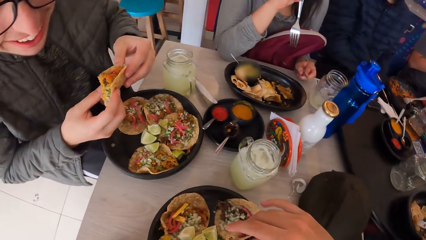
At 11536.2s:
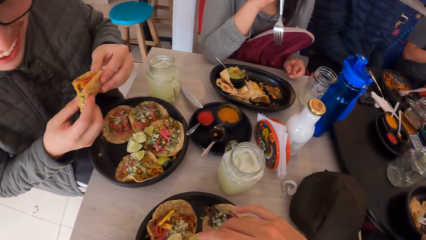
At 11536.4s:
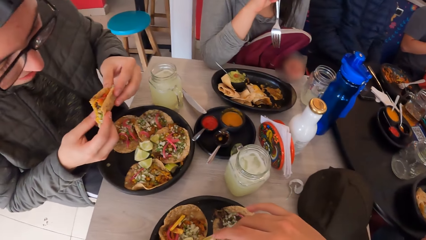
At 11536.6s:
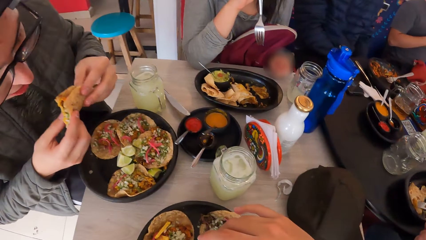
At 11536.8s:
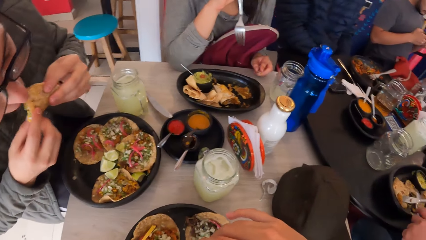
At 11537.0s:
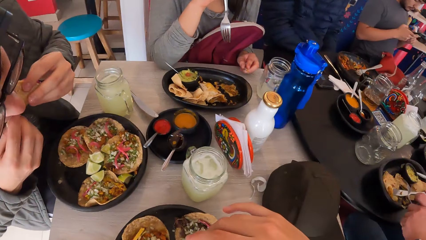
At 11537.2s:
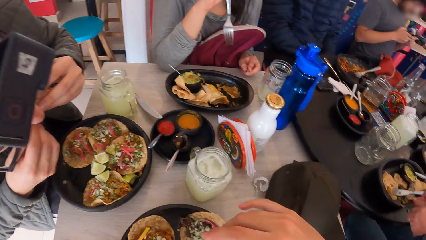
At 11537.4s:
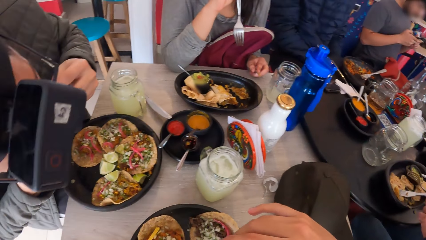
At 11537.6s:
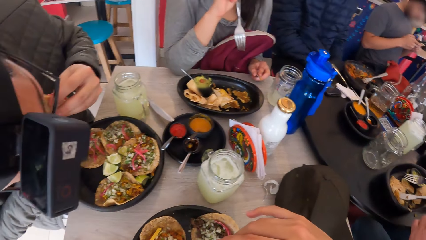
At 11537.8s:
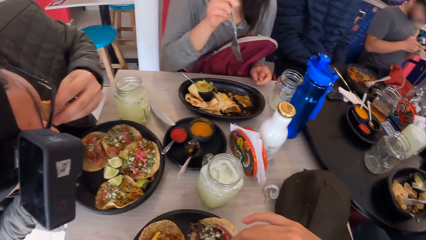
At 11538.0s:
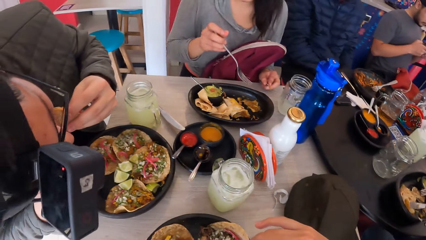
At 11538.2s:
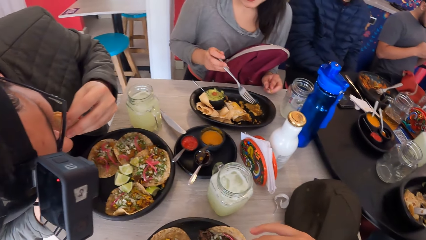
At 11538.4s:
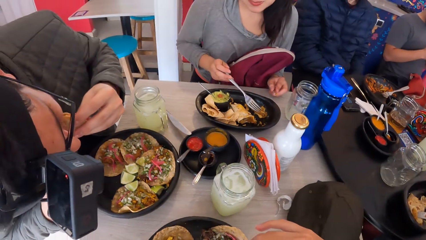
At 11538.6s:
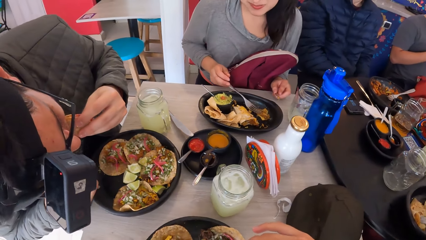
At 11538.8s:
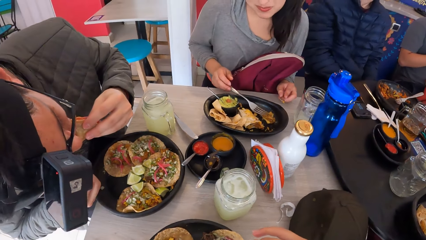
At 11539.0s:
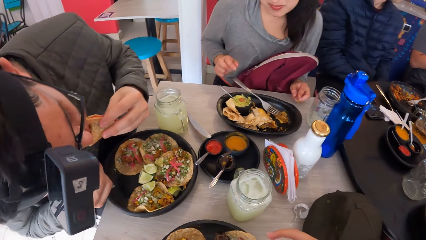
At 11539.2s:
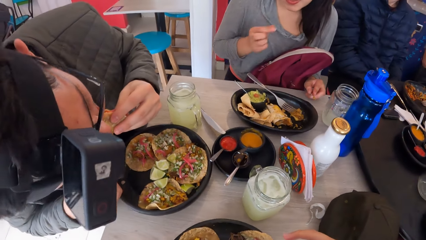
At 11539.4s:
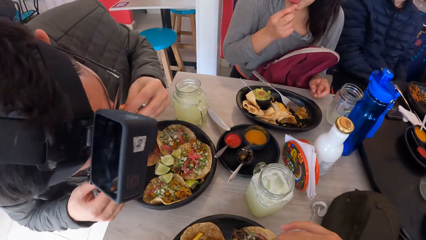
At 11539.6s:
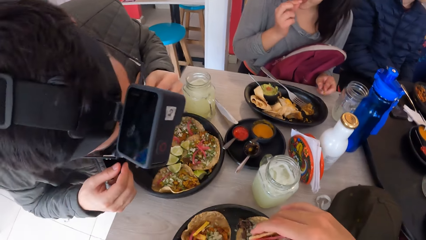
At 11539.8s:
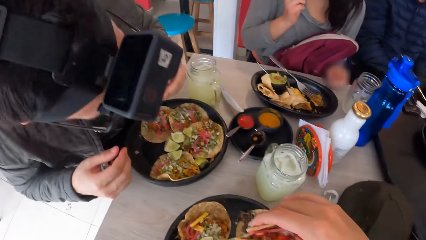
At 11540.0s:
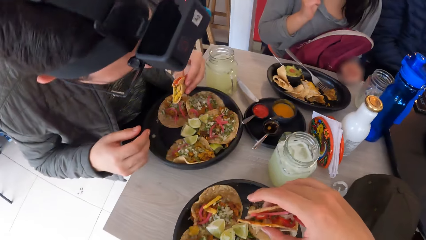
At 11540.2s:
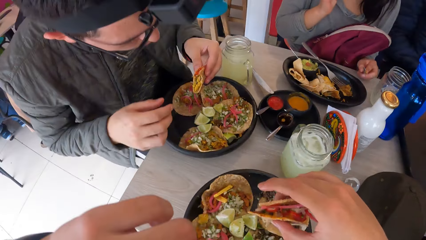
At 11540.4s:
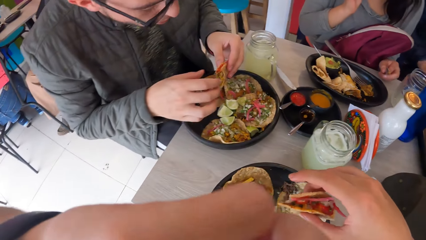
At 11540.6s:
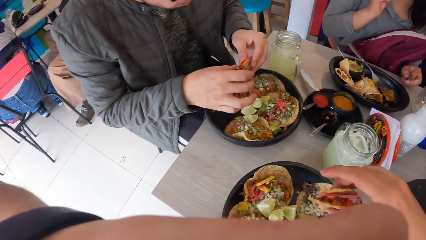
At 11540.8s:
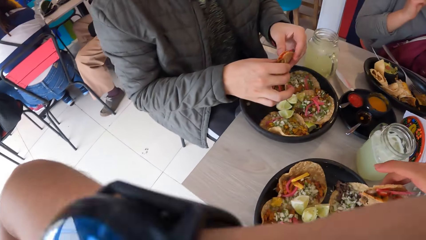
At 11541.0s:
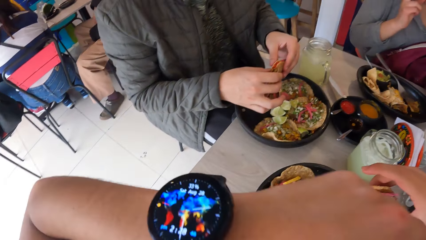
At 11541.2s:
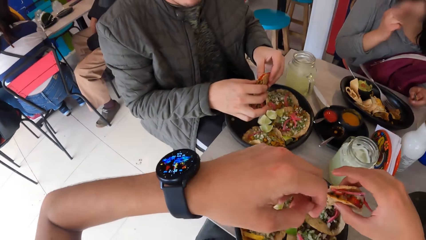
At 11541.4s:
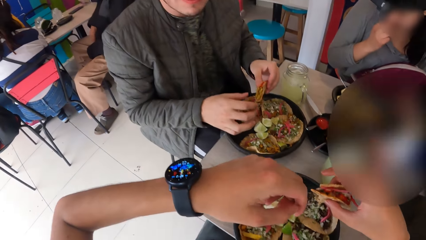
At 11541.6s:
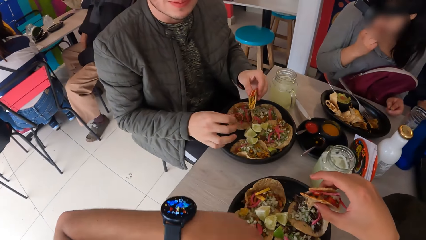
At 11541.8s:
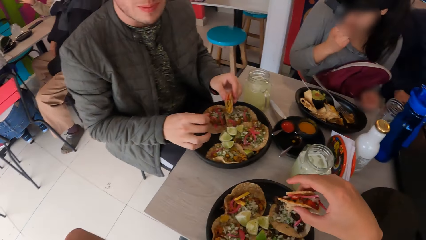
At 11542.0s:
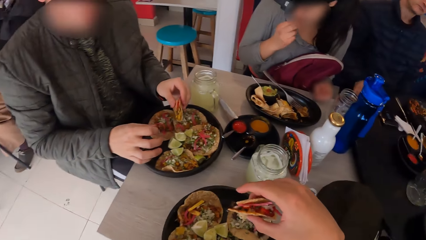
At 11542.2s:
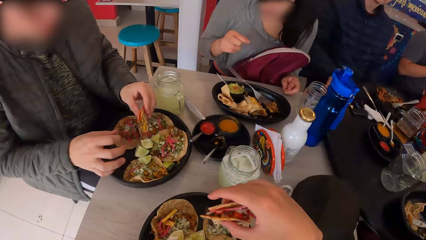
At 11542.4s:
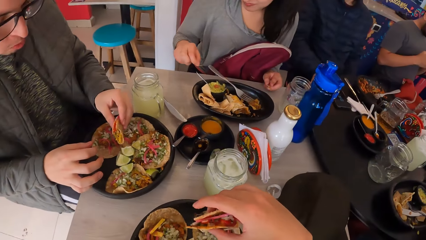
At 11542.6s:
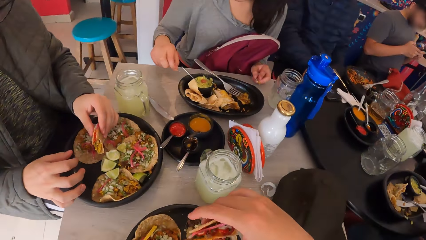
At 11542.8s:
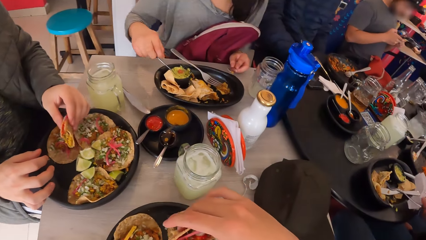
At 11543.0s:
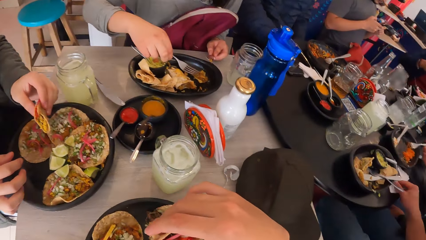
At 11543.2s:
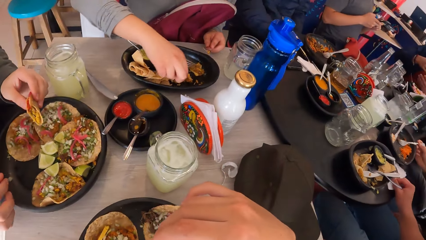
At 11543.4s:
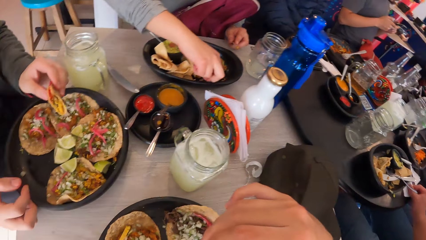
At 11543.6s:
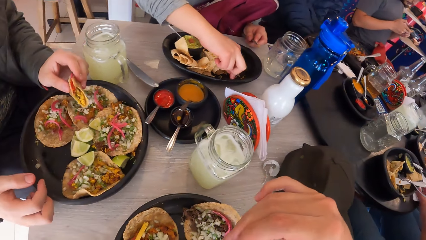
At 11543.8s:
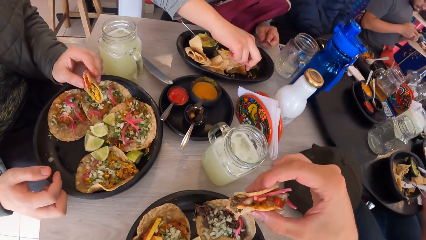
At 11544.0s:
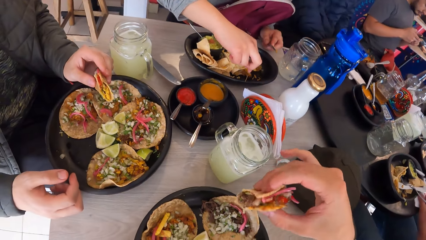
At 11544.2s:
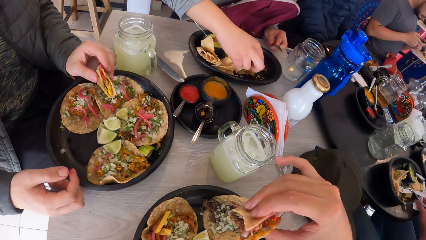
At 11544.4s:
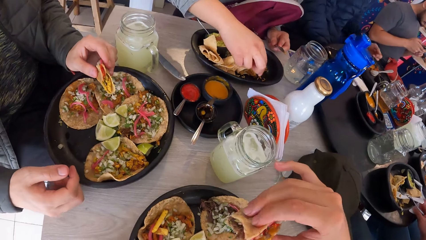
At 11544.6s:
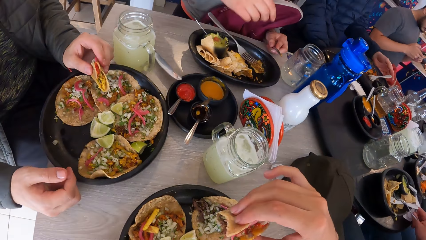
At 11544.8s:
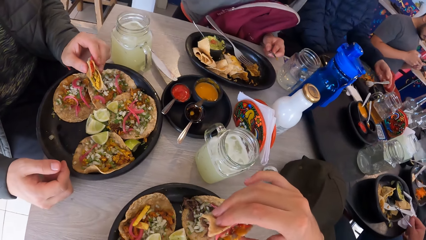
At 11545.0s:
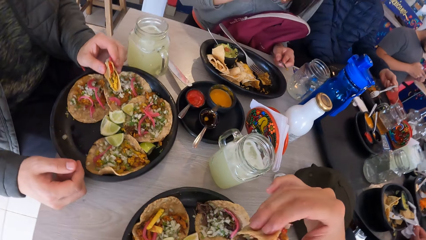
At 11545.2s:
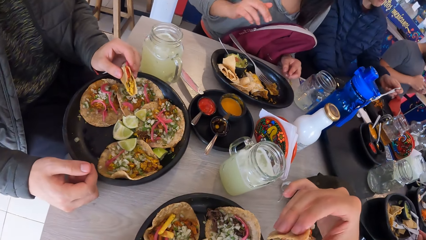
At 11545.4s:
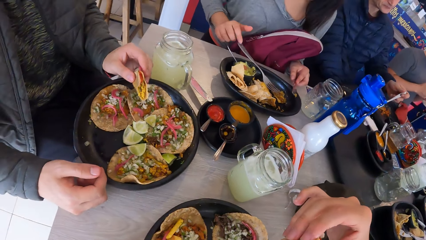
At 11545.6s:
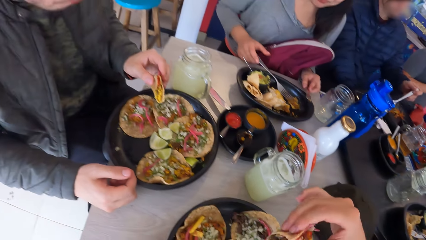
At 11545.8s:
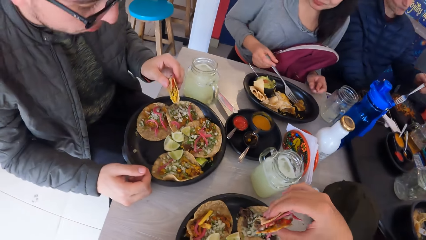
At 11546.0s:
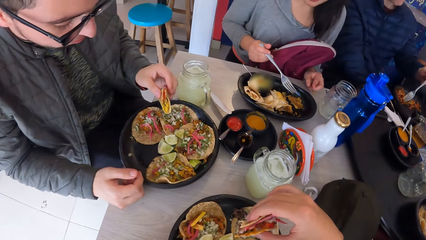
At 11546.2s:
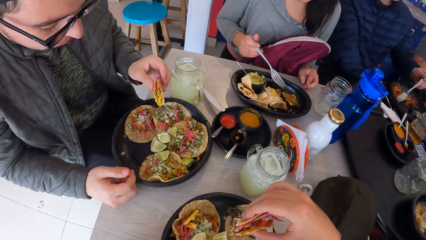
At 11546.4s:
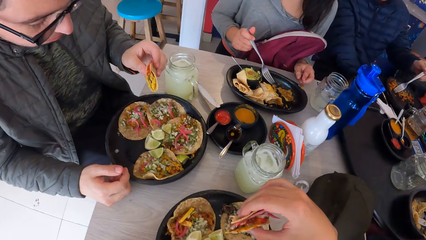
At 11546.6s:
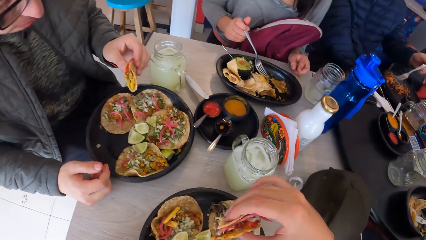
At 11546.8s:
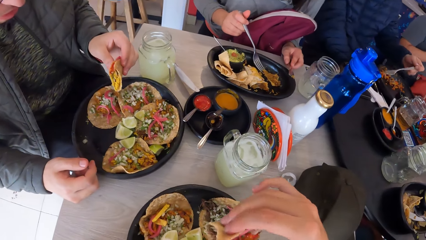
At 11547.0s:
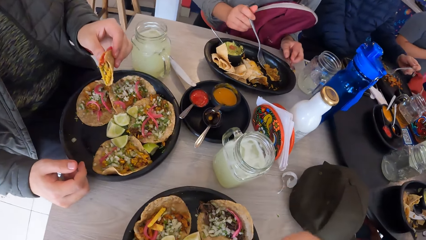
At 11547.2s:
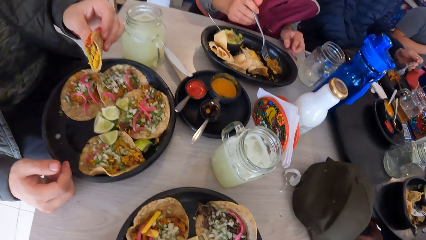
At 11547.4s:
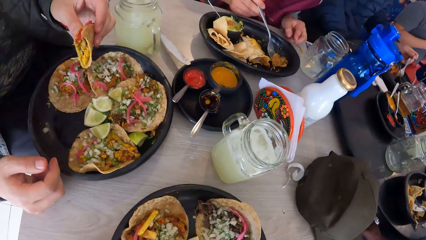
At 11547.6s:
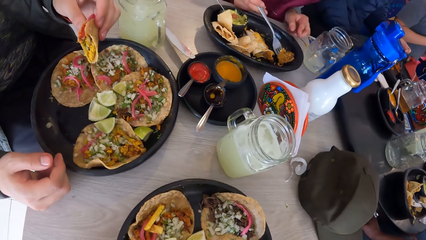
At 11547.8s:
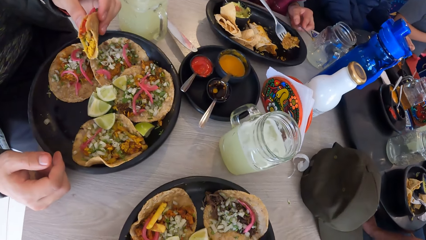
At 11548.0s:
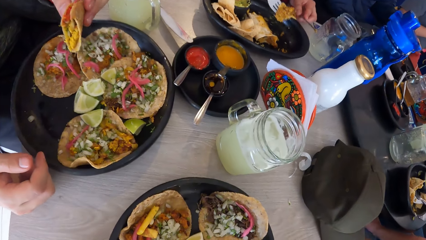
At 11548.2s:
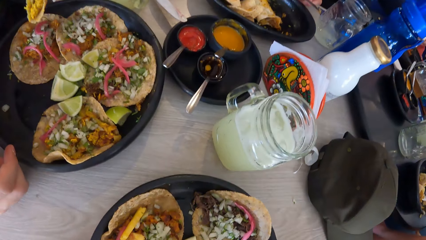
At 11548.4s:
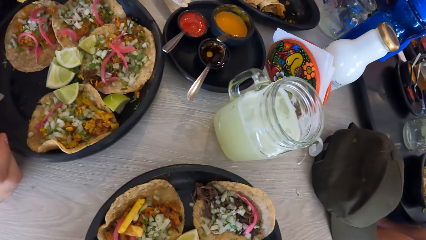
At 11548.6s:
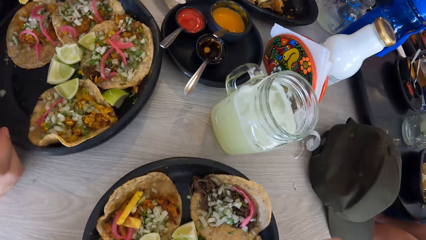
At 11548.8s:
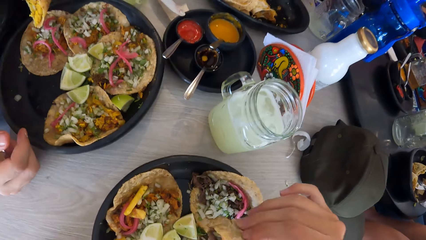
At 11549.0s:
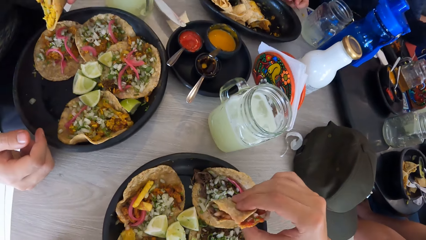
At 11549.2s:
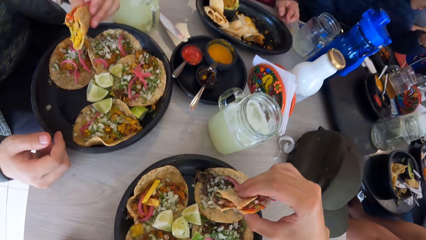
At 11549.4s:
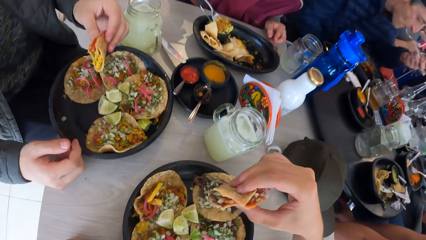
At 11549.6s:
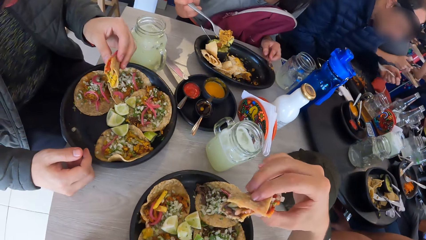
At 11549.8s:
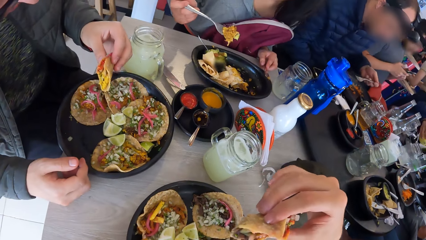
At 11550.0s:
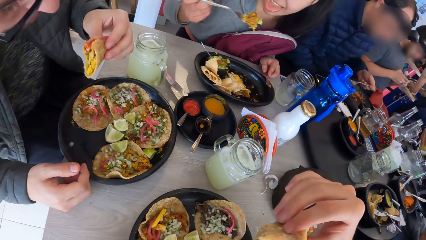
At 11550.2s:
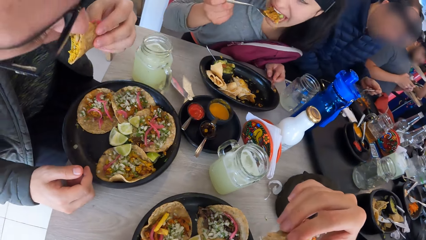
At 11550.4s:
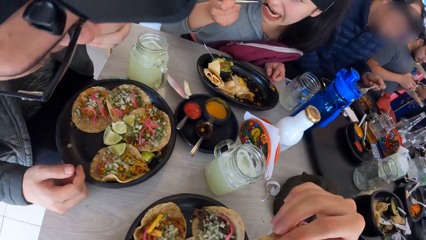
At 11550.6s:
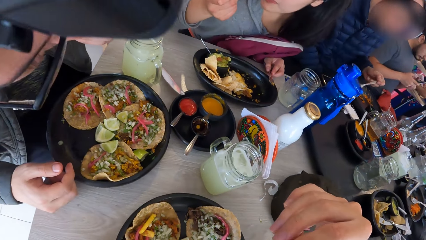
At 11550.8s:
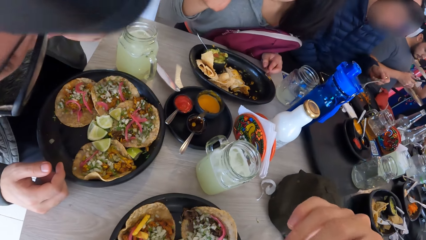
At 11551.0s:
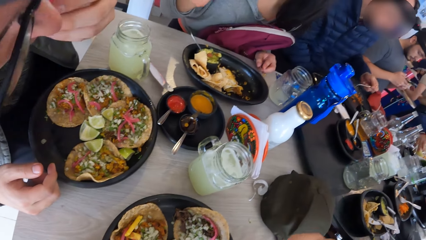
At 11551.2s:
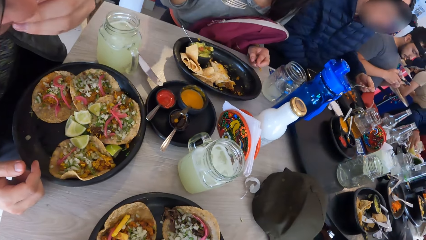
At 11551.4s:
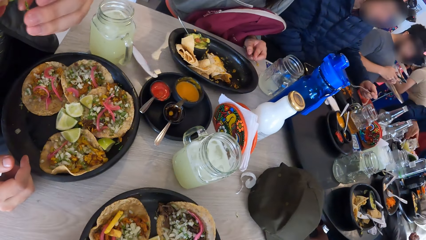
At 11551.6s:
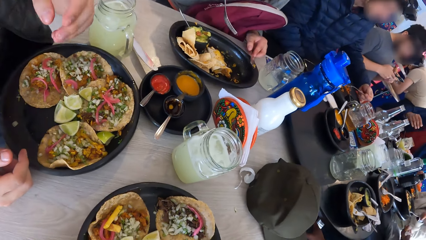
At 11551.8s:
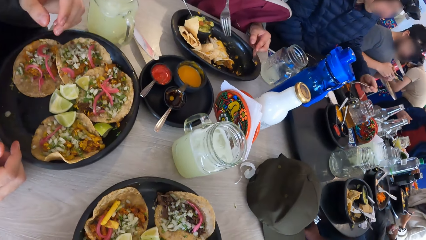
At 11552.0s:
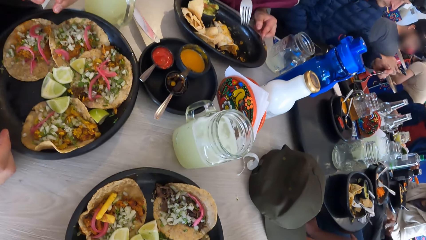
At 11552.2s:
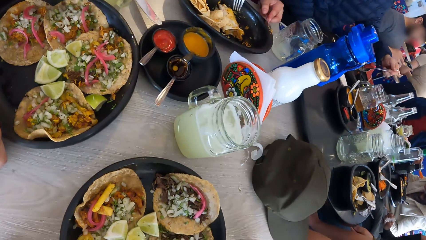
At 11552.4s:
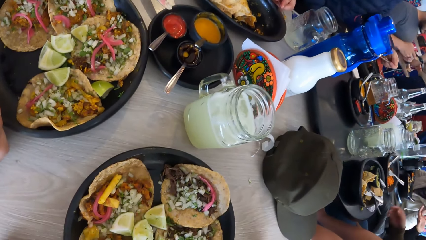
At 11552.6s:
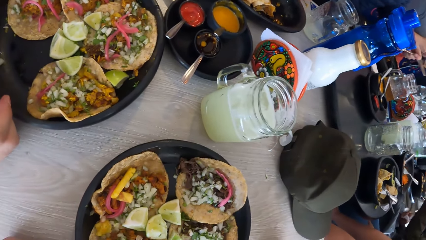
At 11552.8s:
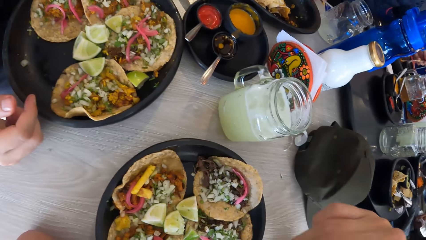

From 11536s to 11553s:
A man eats taco with his right hand. The camera wearer eats roti. A woman drops the fork on the plate on the table with her right hand. The camera wearer looks at his watch. Another woman drops the fork on the plate on the table with her right hand. The first woman picks up the fork on the plate on the table with her right hand. The camera wearer eats taco with his right hand. Another man eats taco from the plate on the table with the fork in his right hand. The first woman eats taco from the plate on the table with the fork in her right hand. The first man eats taco with his left hand. The camera wearer eats taco with his right hand.
